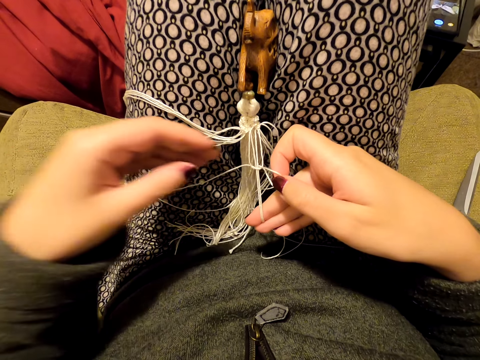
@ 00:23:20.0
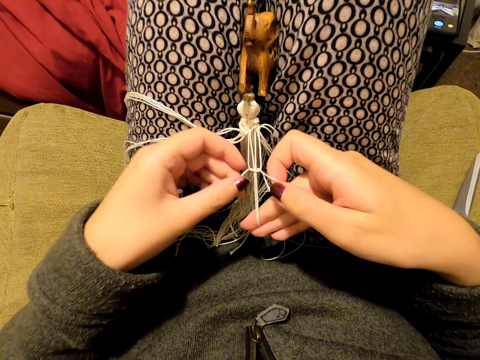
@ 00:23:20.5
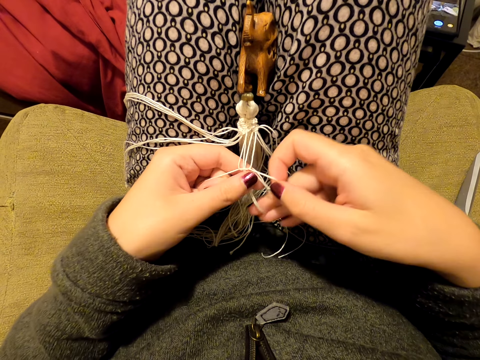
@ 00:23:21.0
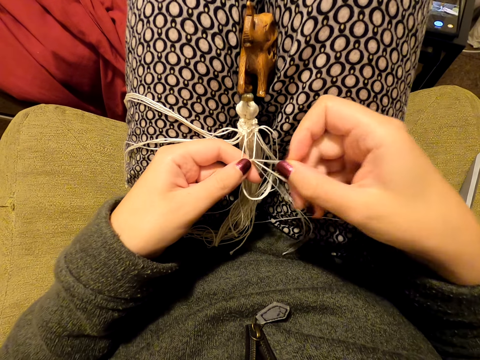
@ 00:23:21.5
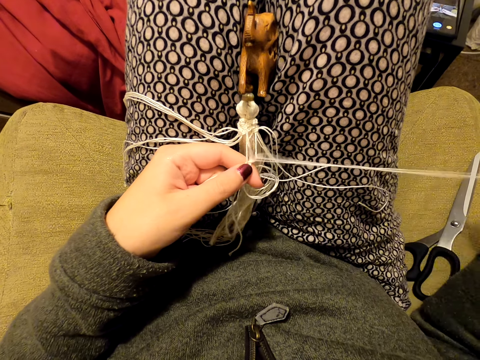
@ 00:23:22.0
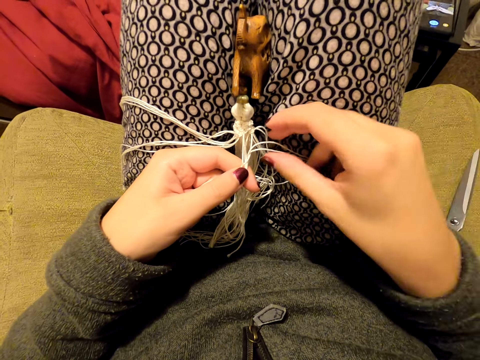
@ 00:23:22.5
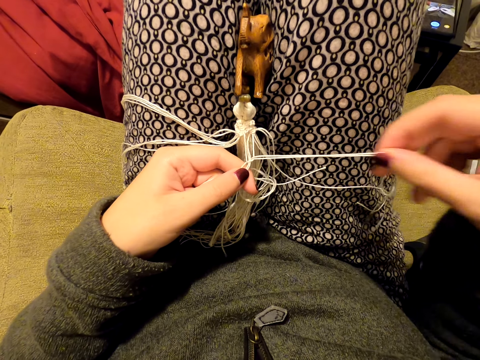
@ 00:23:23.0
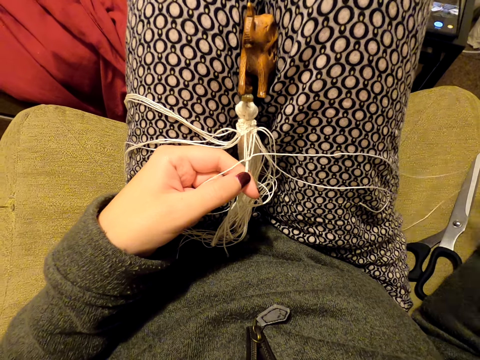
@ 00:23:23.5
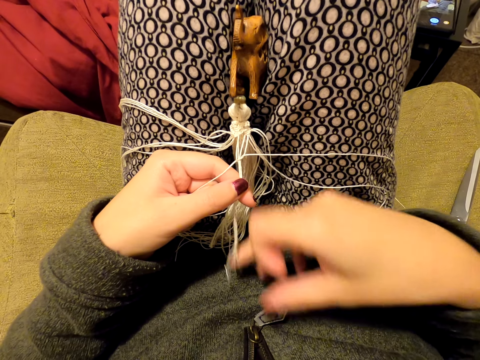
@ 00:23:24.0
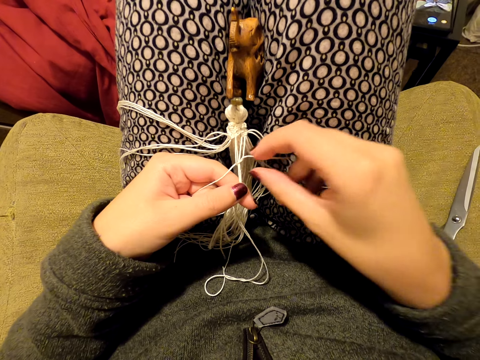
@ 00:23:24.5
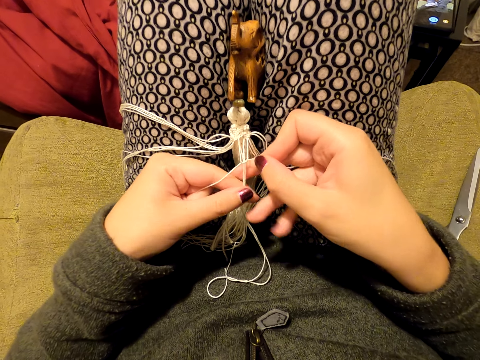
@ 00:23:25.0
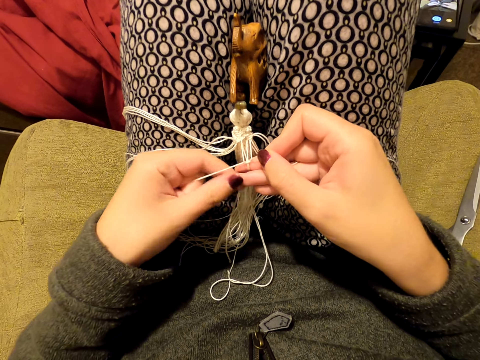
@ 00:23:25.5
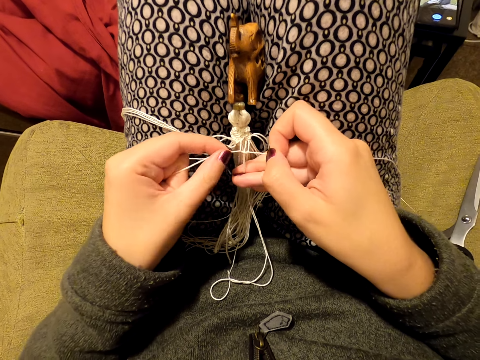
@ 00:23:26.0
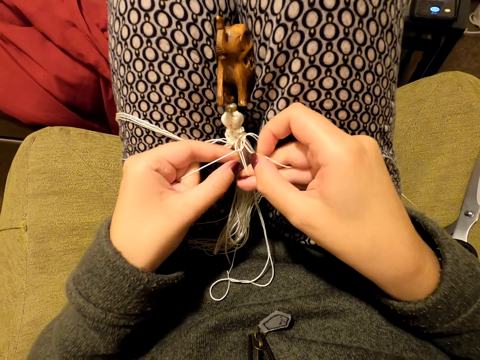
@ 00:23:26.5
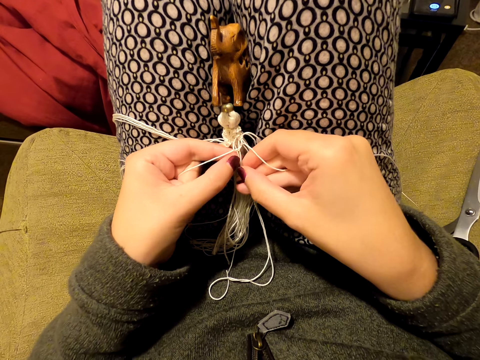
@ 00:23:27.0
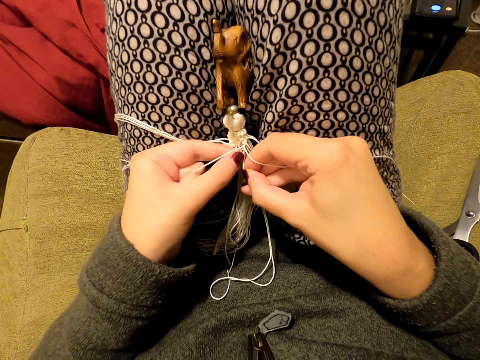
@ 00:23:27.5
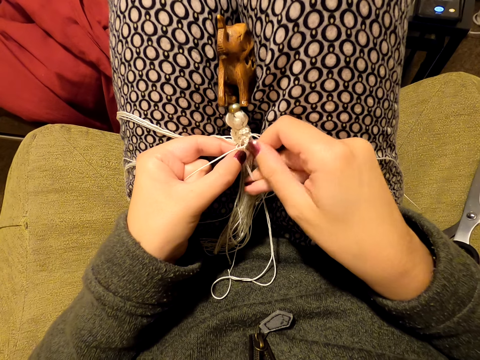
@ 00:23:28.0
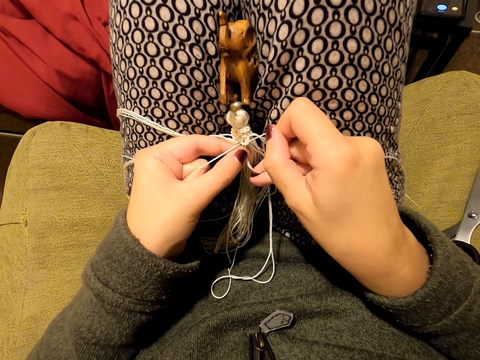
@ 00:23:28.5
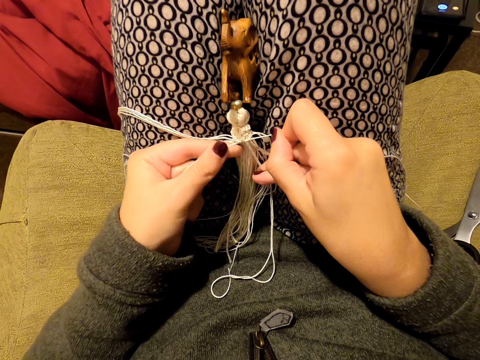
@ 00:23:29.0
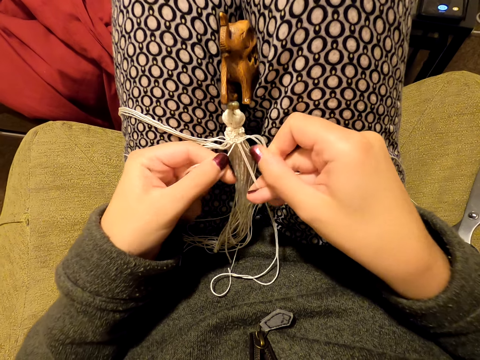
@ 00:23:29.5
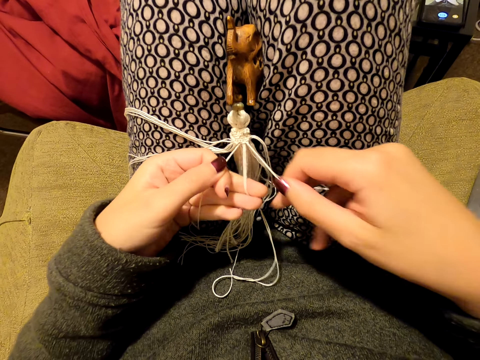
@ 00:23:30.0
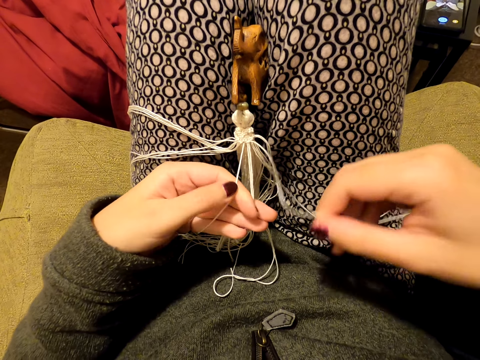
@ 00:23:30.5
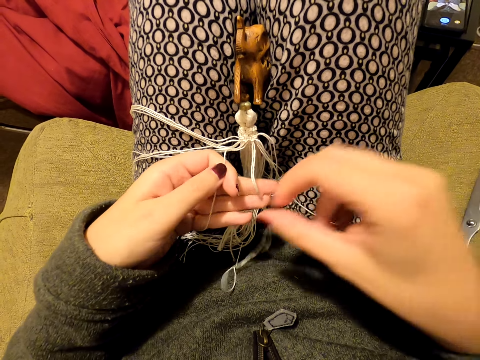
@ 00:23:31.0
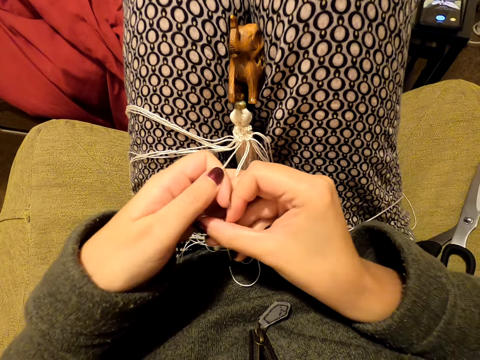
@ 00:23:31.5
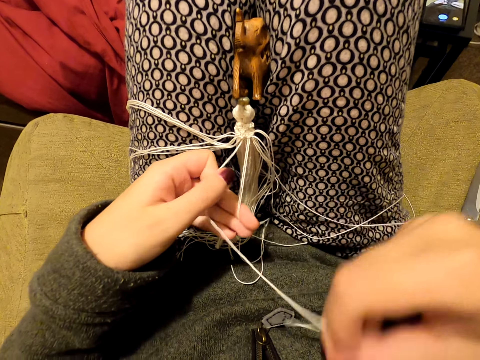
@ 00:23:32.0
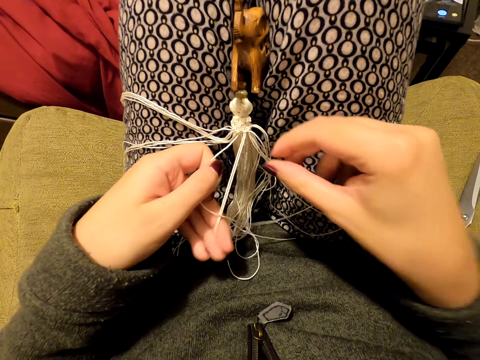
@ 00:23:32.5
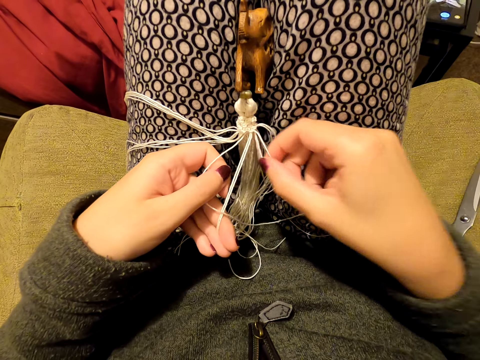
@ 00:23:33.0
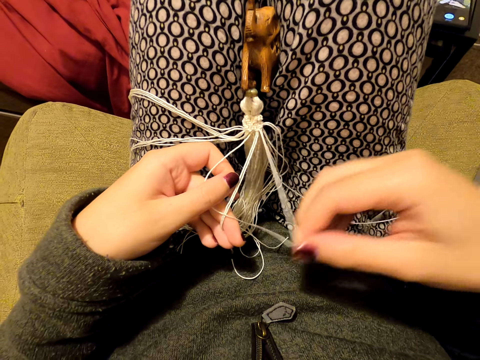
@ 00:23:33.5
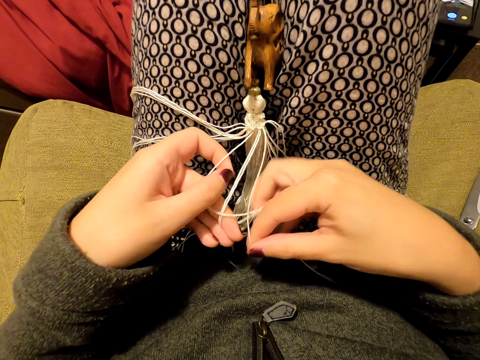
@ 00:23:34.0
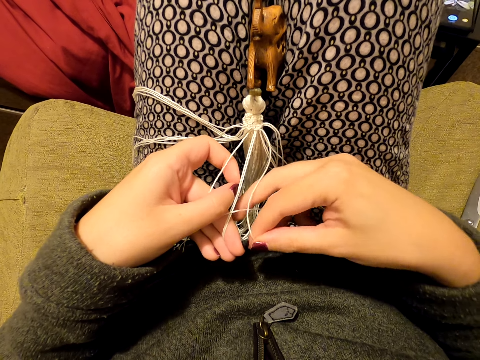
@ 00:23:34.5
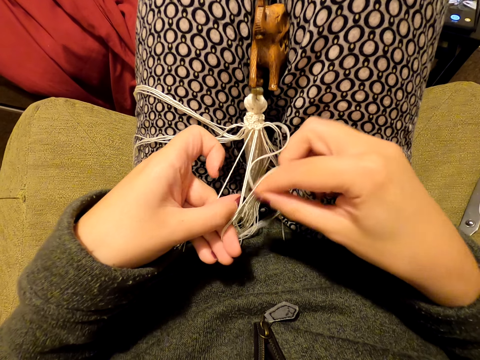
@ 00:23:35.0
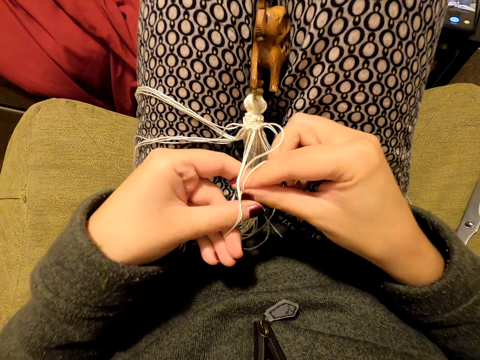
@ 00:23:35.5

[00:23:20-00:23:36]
The camera wearer puts the thread on her leg. She picks up the thread. She pulls the thread. She stretches the thread. She picks up the thread. She pulls the thread. She puts the thread on her leg. She pulls the thread. She picks up the thread. She tightens a knot. She pulls the thread. She puts the thread on her leg. She switches the thread to the other hand. She stretches the thread. She puts the thread on her leg. She picks up the thread. She knits a tassel decoration with both hands.
